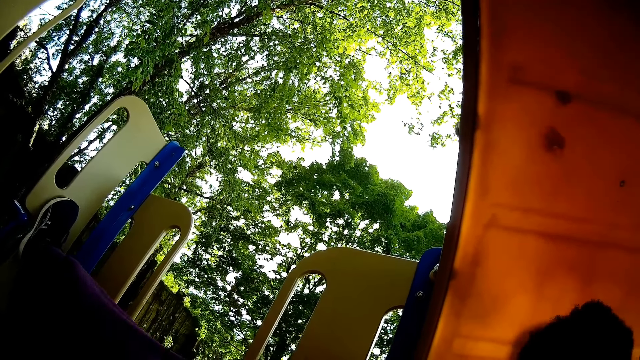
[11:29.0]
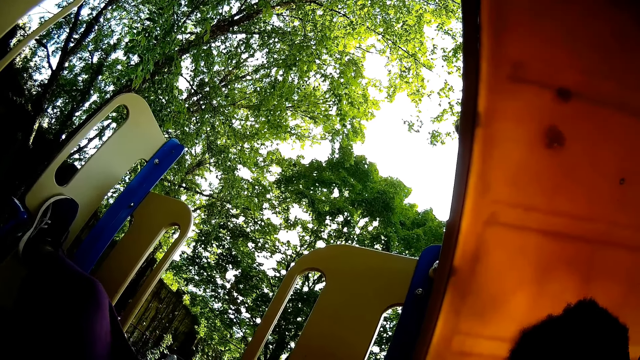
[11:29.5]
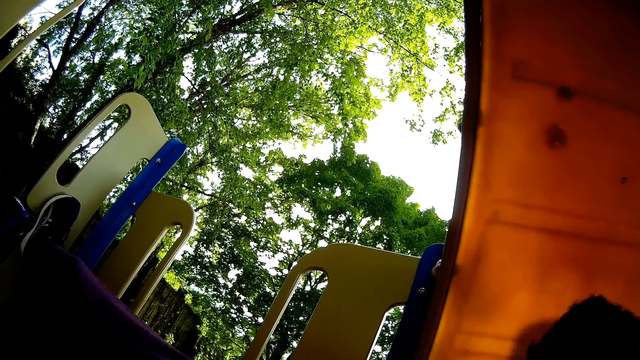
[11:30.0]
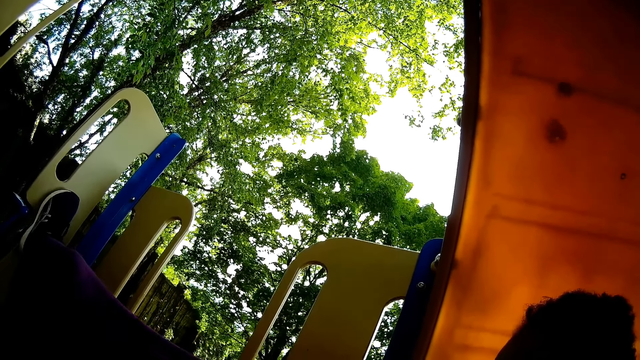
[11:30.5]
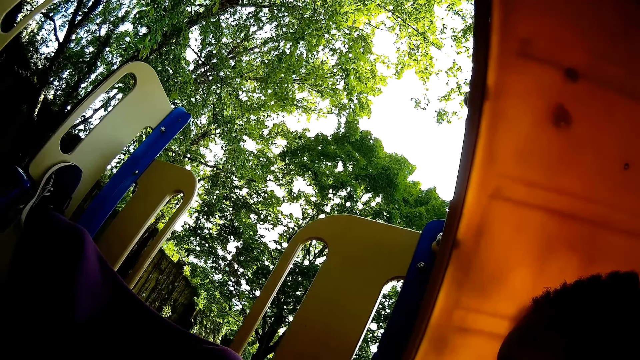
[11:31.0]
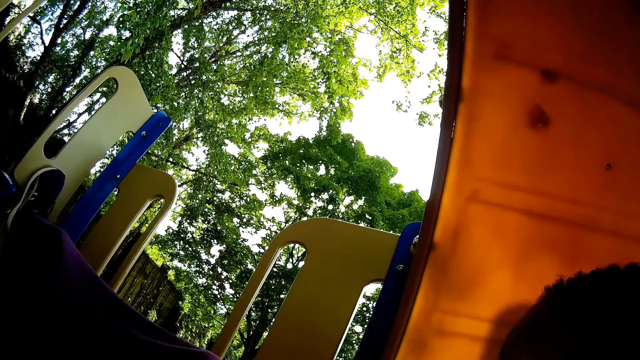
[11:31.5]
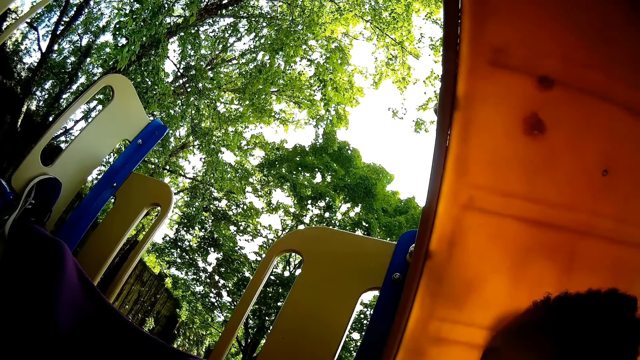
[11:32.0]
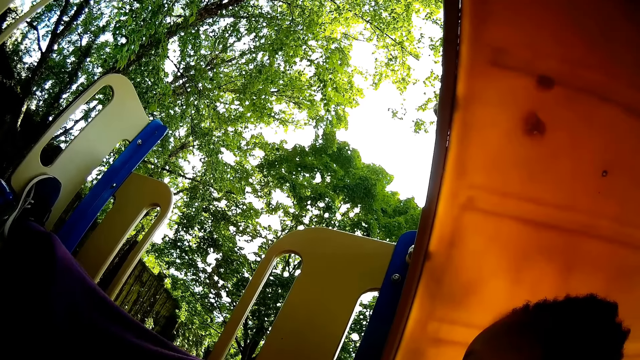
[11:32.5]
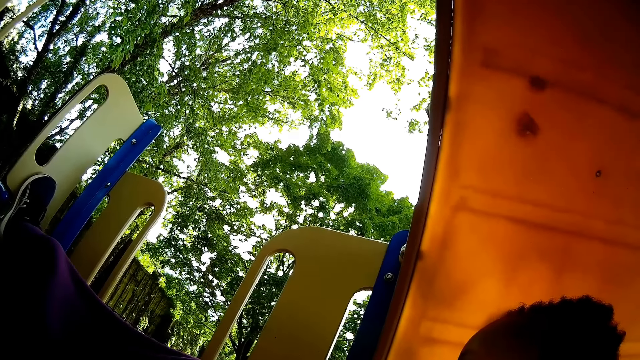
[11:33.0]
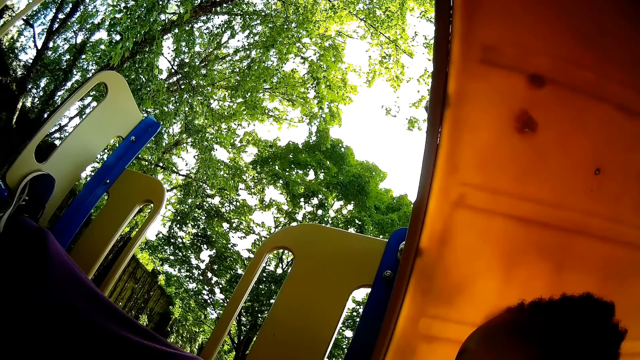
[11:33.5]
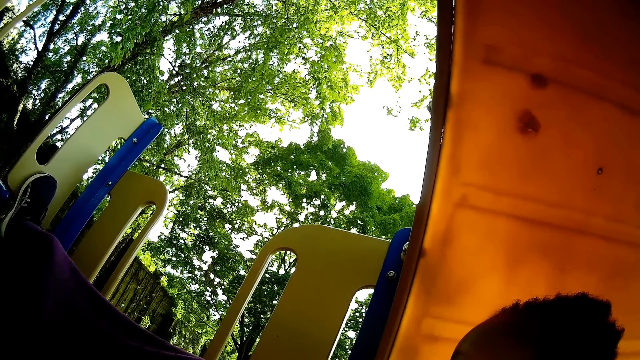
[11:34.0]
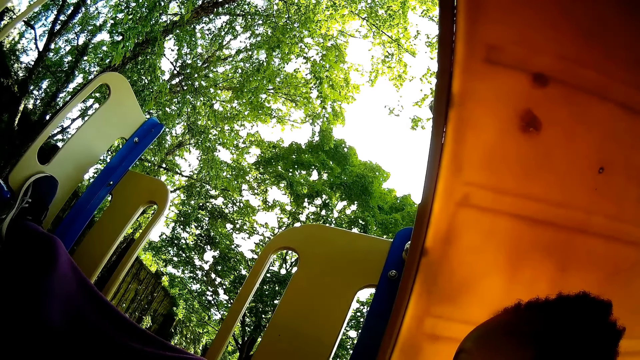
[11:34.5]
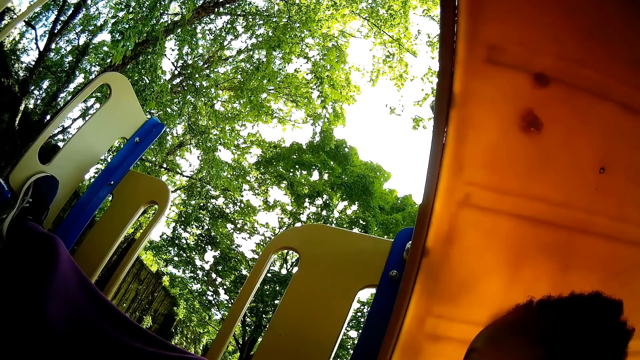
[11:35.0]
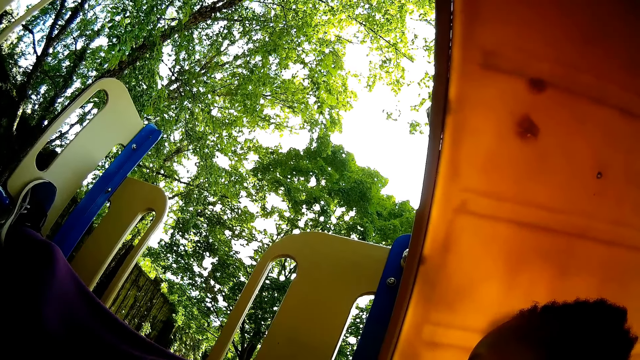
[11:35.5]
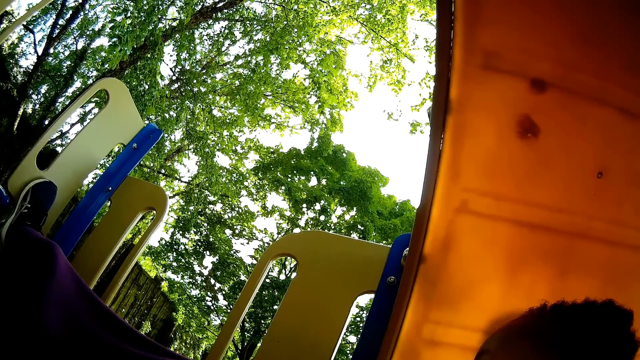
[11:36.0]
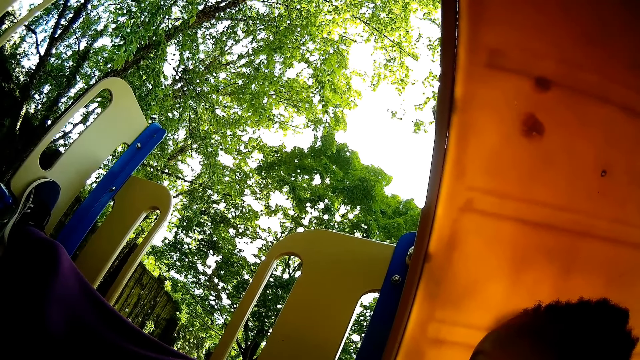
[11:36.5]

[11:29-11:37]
A person moves around. The camera wearer looks around.

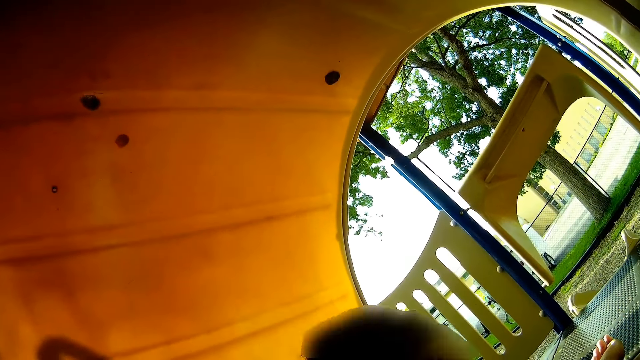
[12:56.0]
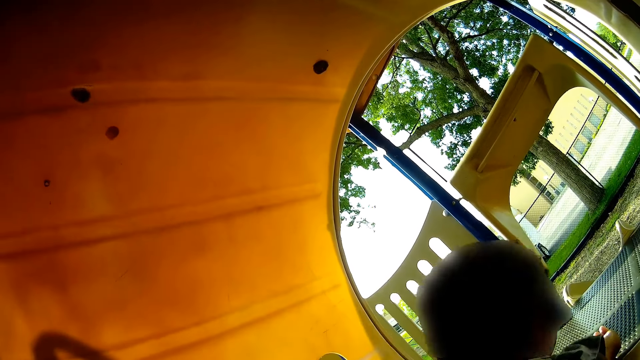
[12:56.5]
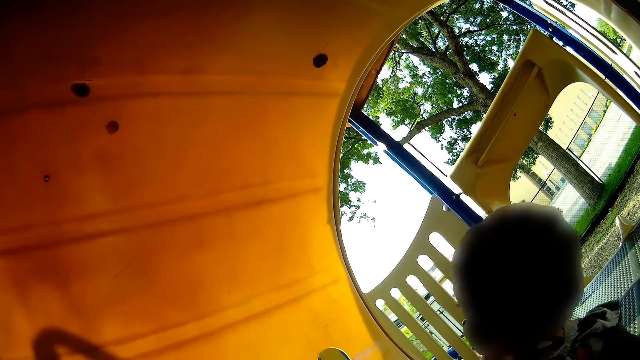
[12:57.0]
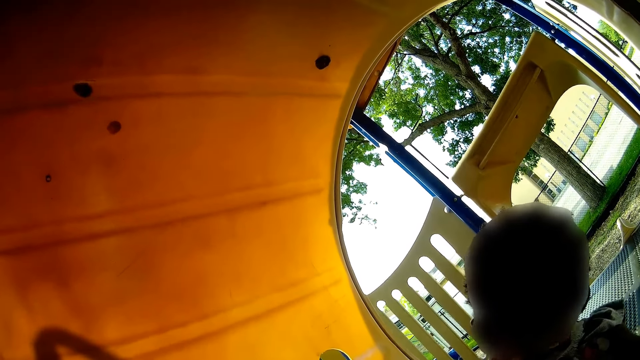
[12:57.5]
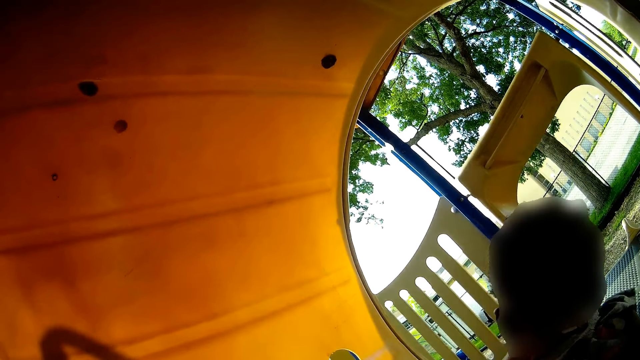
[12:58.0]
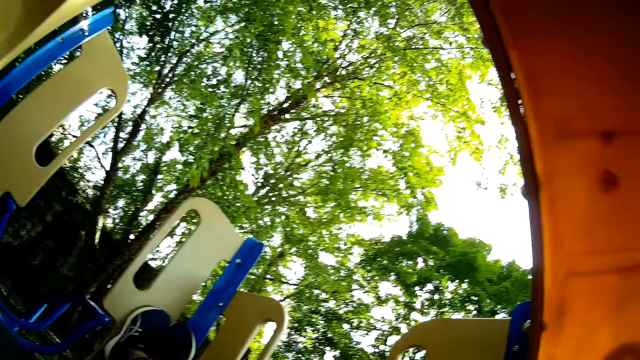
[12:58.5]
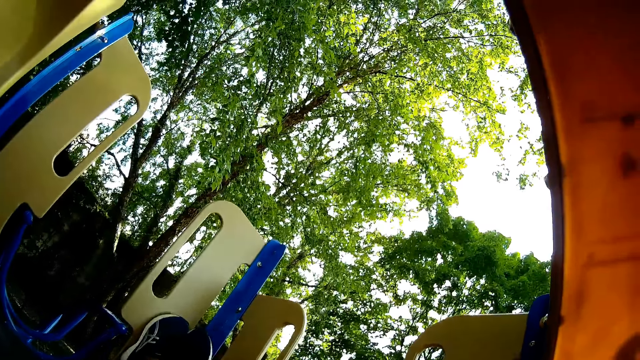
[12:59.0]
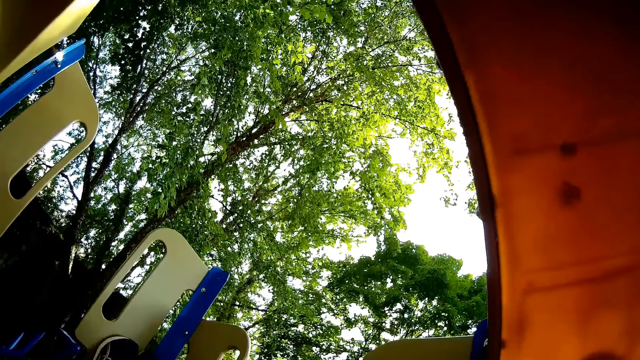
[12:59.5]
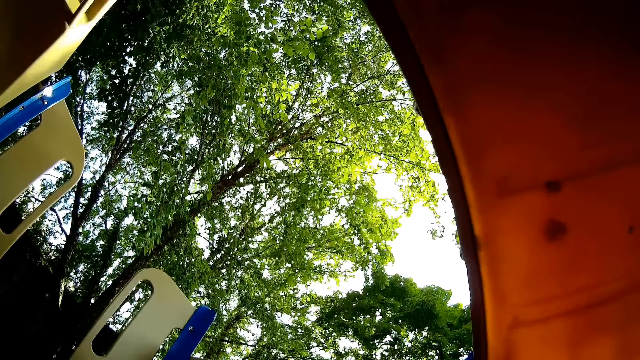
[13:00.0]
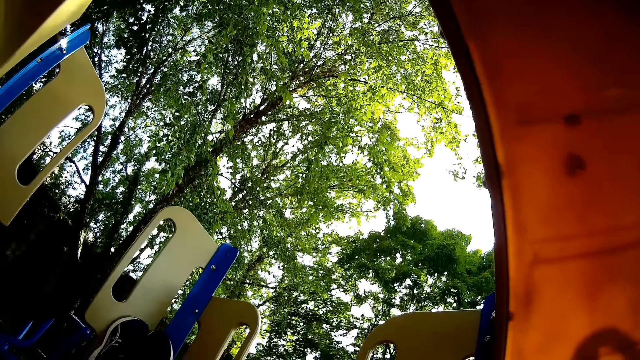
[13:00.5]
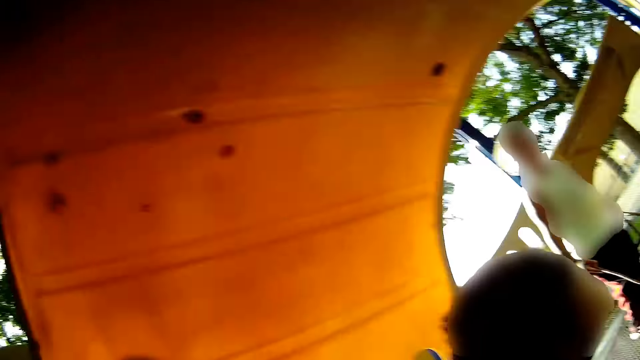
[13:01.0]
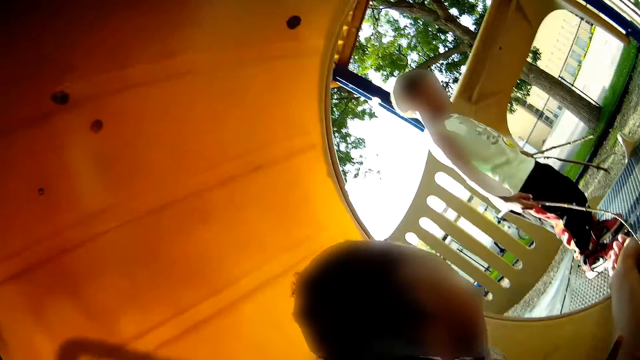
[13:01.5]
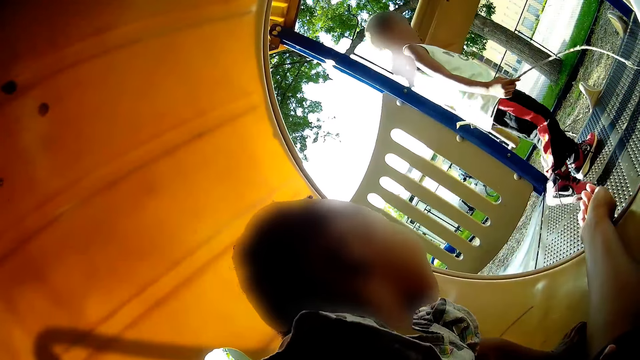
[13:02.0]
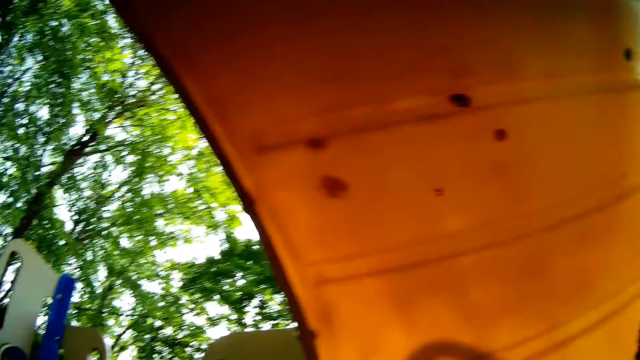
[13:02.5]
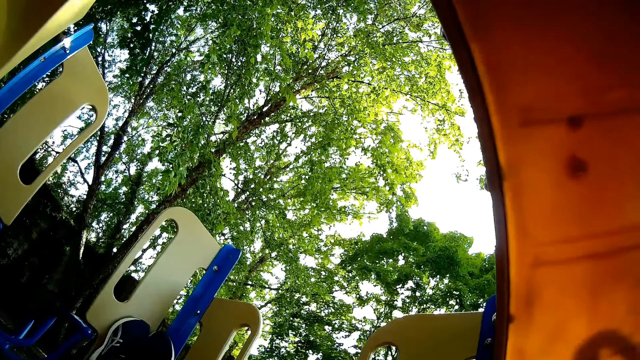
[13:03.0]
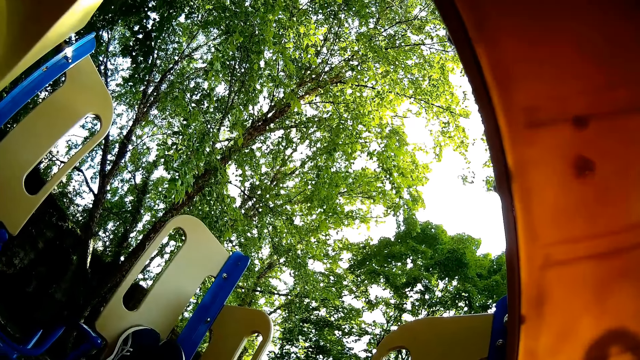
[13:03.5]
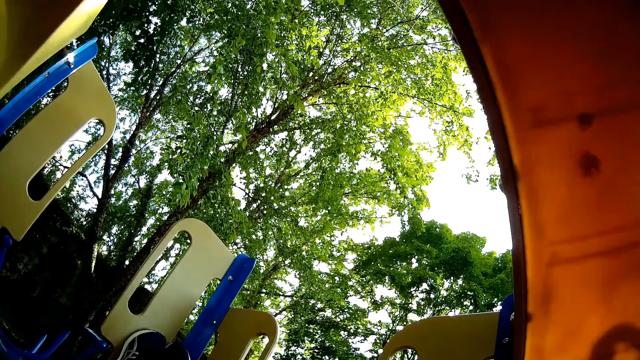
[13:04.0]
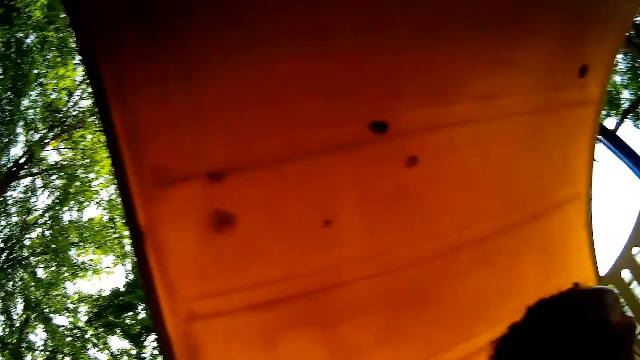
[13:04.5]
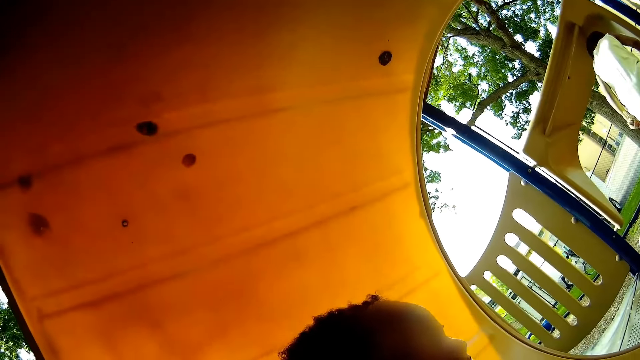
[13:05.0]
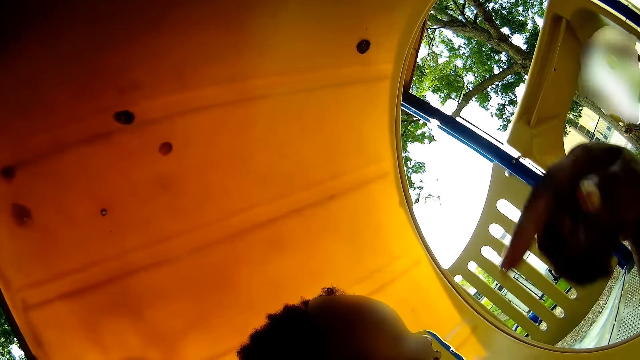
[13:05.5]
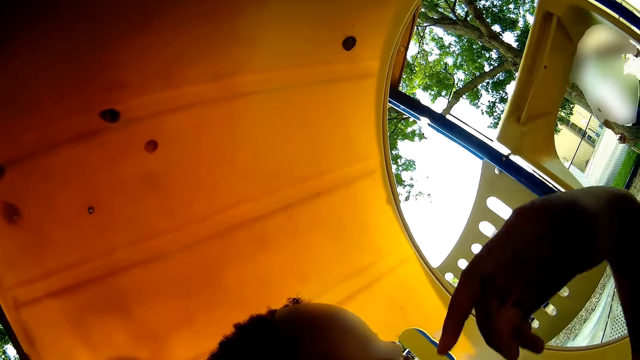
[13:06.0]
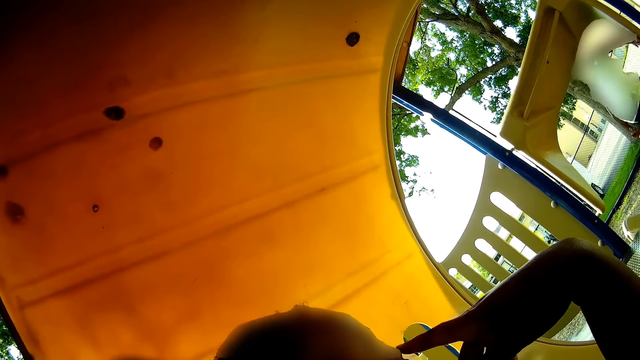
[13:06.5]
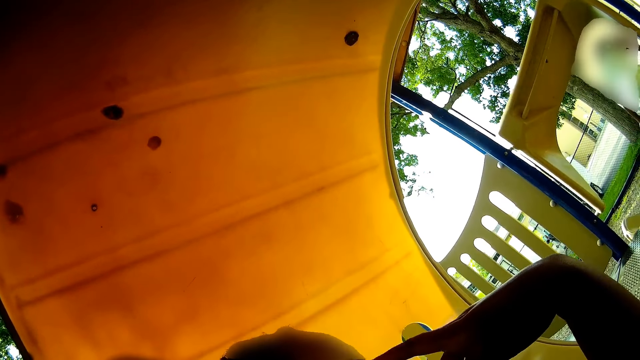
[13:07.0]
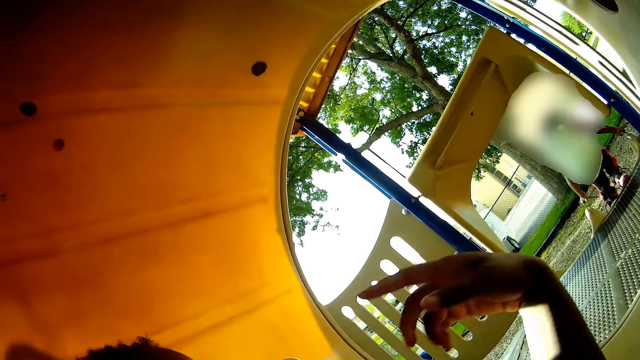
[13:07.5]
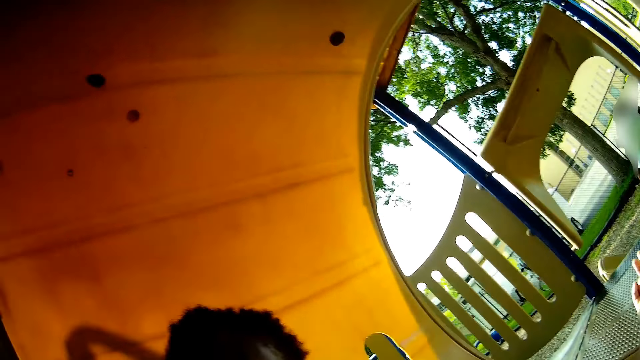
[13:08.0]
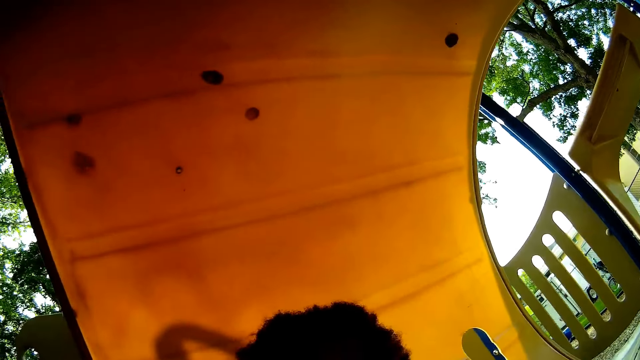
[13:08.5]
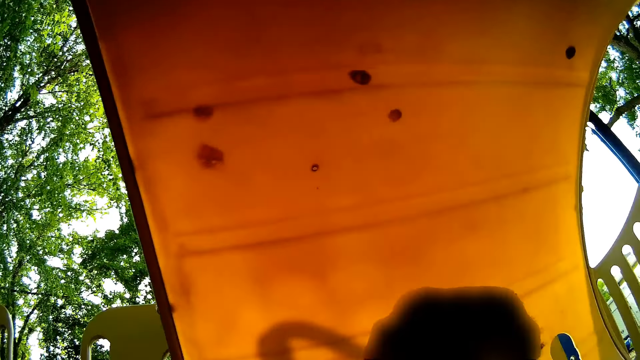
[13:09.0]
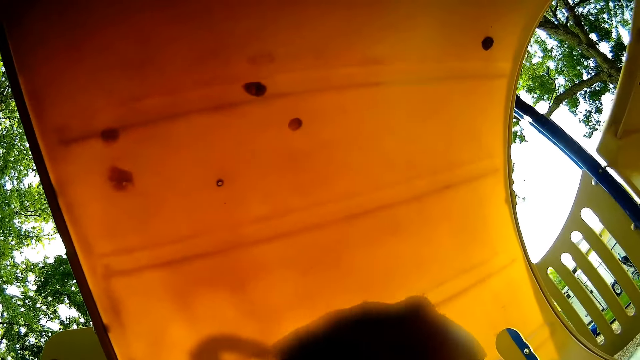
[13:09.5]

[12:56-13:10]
A person moves around. The camera wearer looks around and walks to the slide. Another person plays with a stick. The camera wearer looks around. He moves his hand. He climbs the slide.
